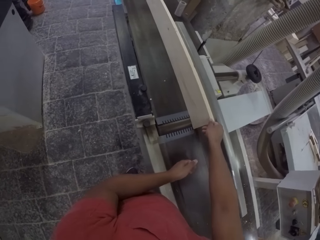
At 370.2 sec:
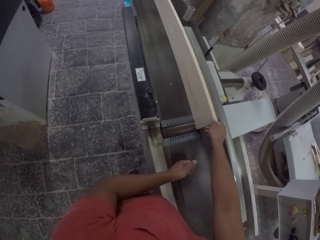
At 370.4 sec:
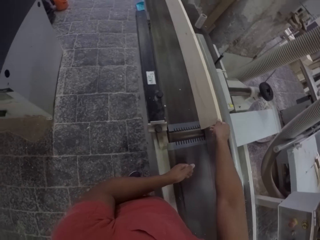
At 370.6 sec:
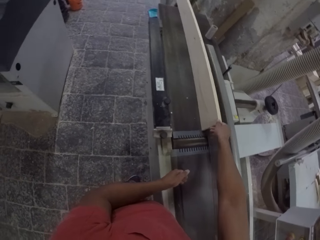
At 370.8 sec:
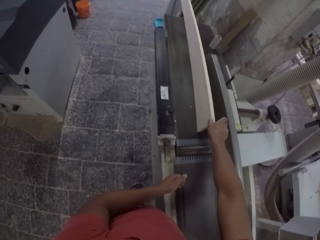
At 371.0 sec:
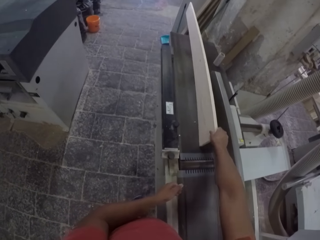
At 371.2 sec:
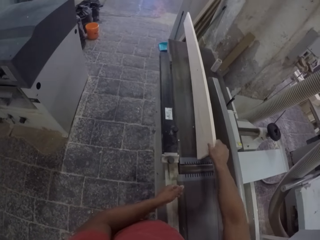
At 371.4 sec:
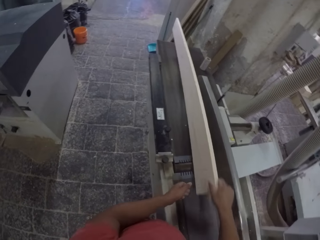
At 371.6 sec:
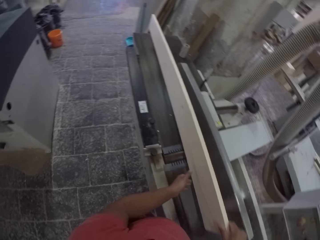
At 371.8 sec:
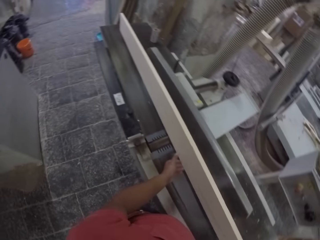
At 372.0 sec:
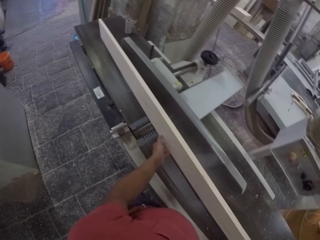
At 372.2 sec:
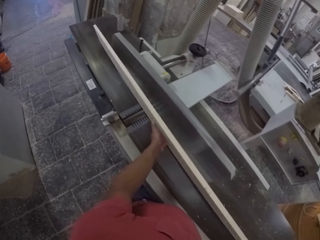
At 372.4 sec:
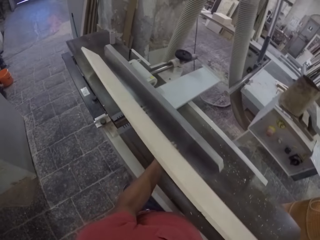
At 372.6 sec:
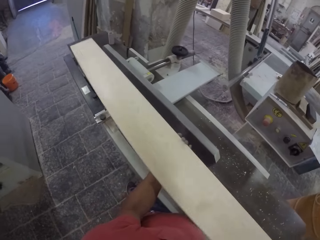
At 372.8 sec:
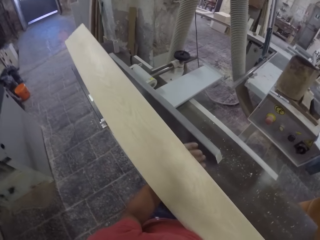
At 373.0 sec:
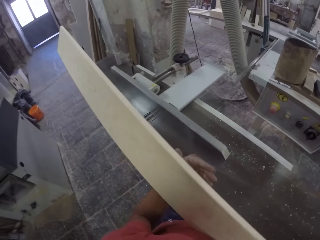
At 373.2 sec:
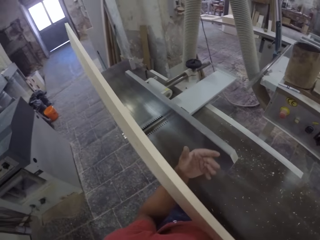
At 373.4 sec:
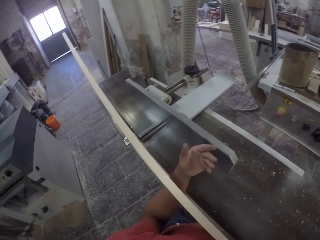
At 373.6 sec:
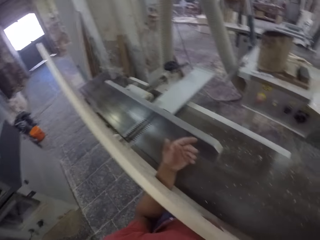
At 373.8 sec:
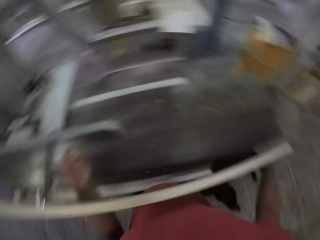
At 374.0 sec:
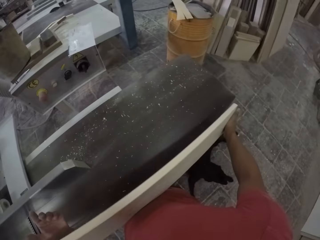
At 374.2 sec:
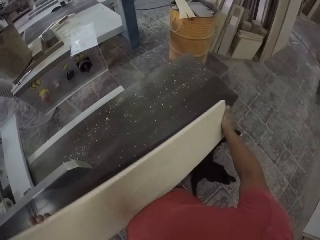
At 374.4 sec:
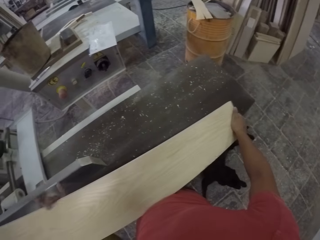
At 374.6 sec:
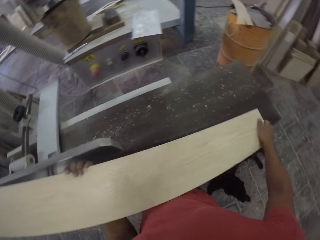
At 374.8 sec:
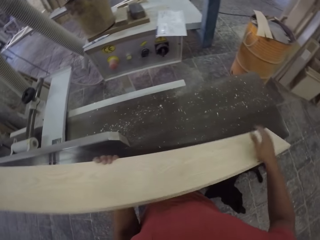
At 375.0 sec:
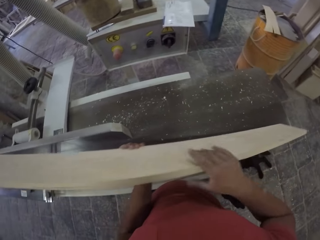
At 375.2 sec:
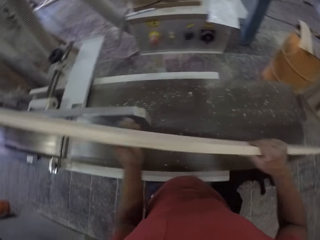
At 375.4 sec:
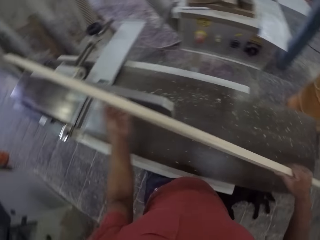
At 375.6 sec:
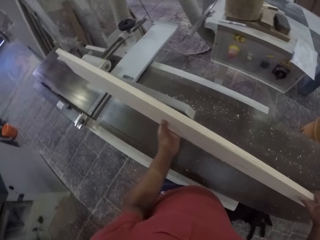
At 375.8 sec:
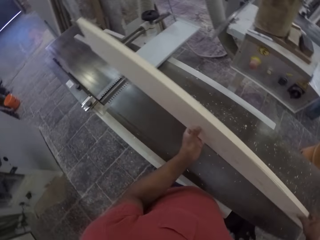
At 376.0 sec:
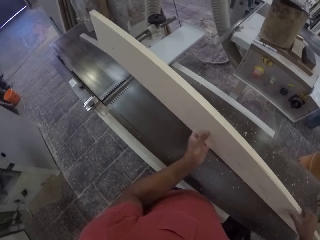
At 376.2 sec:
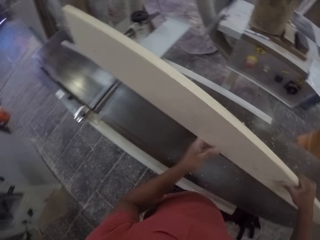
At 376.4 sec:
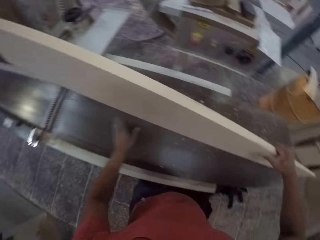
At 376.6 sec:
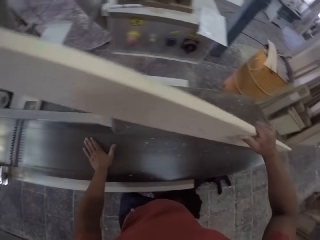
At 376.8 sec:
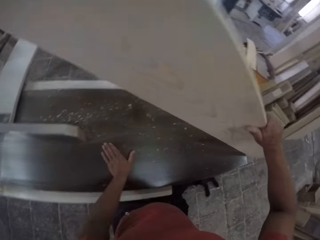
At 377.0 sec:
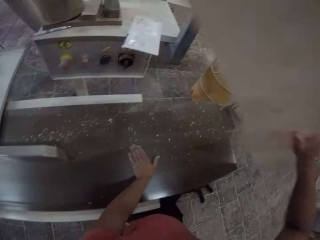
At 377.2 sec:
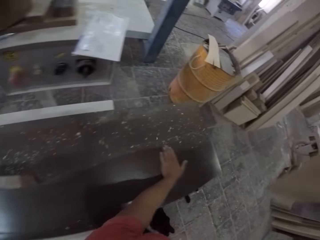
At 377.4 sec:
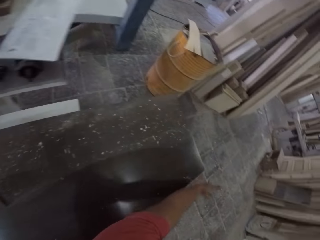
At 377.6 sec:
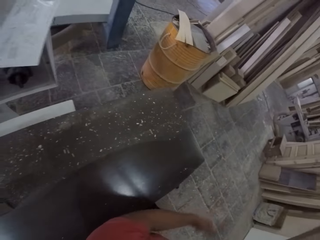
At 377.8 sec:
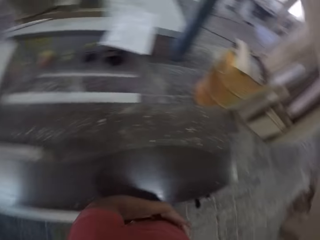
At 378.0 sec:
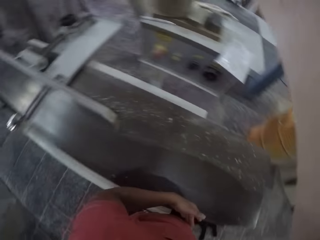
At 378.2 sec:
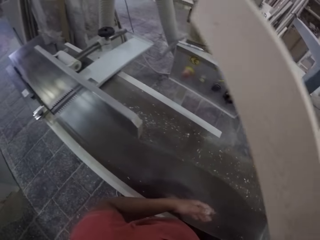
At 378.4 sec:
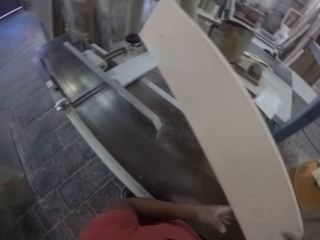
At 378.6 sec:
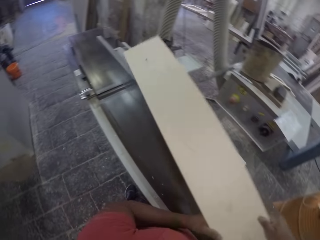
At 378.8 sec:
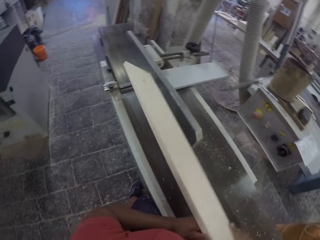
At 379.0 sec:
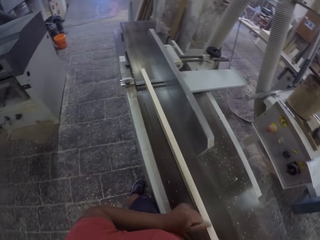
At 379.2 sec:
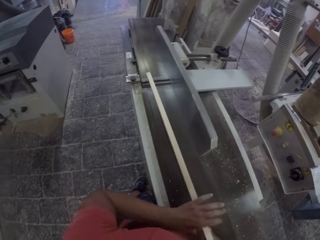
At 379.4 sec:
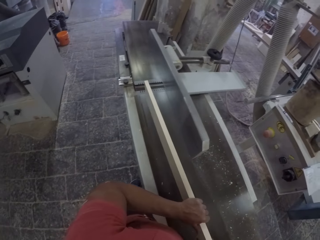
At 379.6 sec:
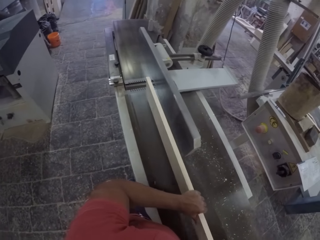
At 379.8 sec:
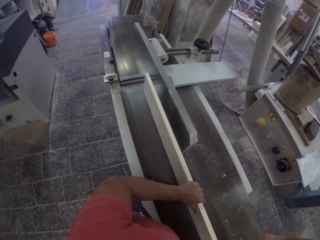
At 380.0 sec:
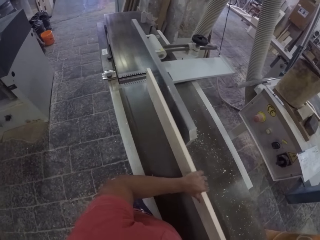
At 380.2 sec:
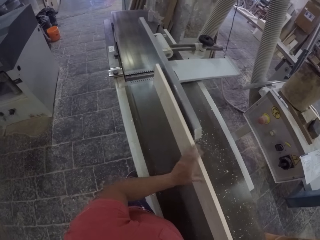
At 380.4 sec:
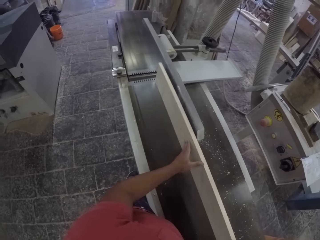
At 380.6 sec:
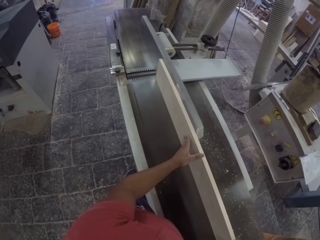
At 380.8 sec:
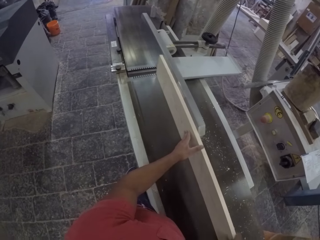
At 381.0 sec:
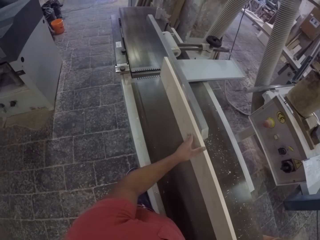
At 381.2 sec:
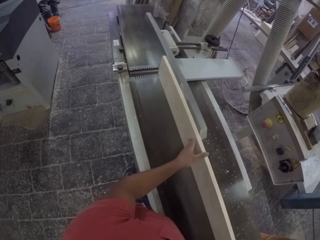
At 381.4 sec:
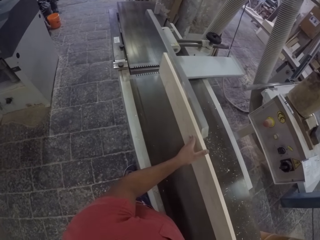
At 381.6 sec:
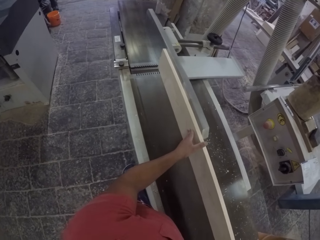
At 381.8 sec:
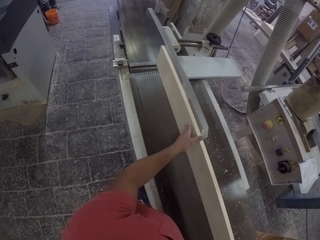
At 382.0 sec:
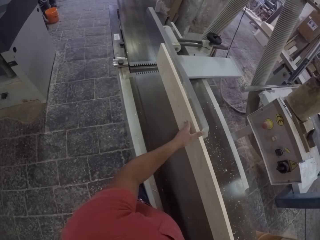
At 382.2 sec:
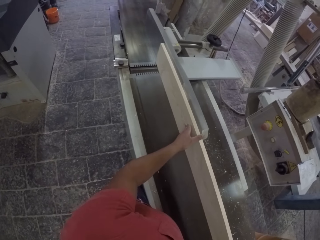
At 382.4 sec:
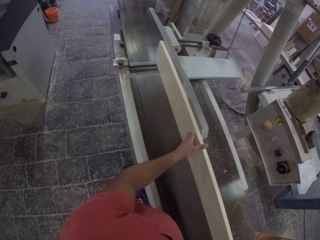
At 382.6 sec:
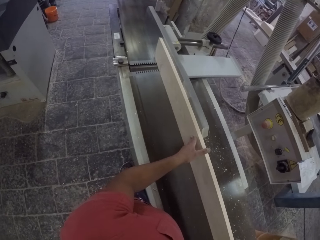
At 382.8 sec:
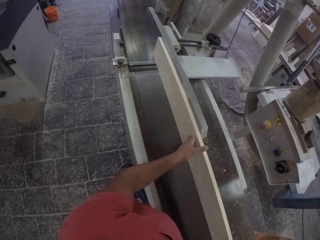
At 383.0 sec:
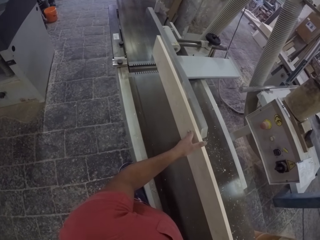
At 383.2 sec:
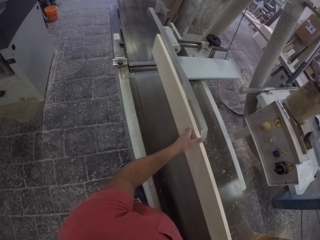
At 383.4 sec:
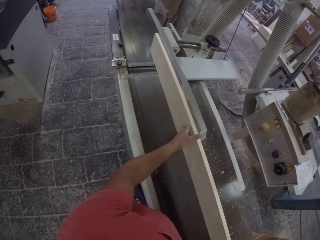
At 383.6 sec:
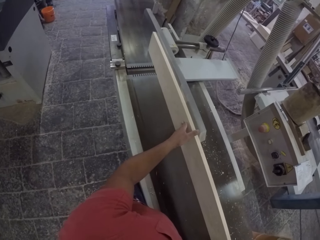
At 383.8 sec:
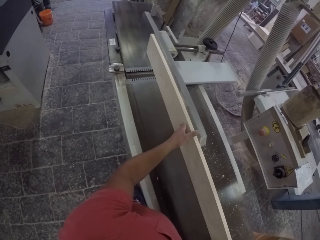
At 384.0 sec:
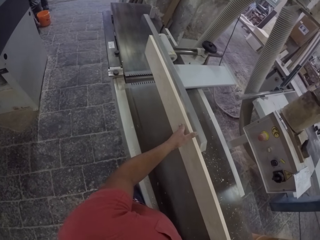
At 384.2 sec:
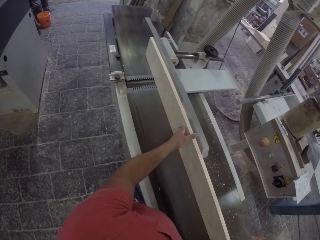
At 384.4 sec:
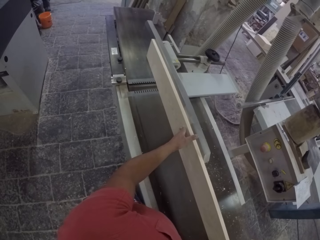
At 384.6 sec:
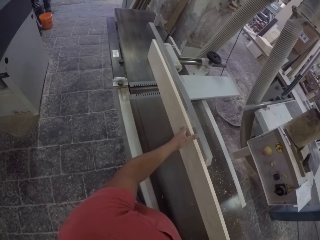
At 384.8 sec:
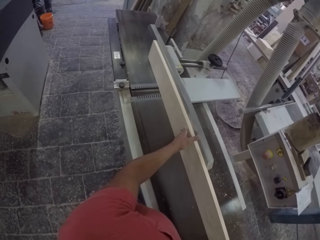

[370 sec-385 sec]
The camera wearer adjusts a piece of wood on a wood cutter. They pick up timber. They hold the piece of wood. They adjust the piece of wood on the wood cutter. They wipe the wood cutter. They adjust the piece of wood on the wood cutter. They slide the timber on the machine. They smoothen the piece of wood on the wood cutter.

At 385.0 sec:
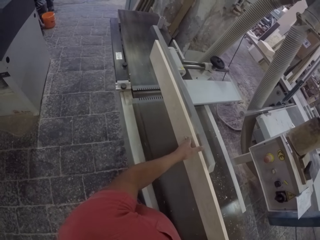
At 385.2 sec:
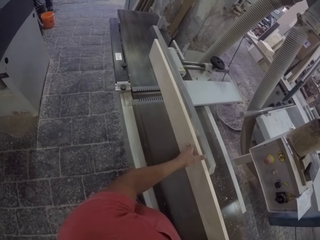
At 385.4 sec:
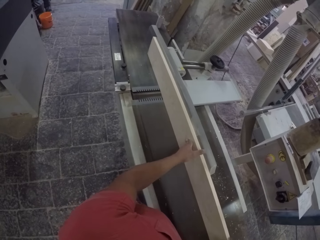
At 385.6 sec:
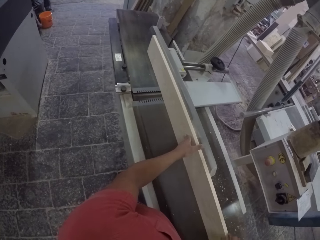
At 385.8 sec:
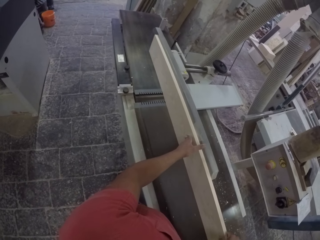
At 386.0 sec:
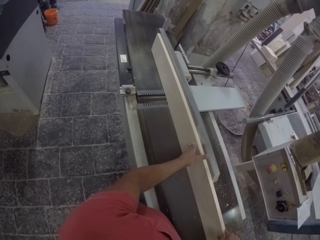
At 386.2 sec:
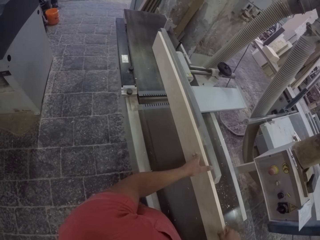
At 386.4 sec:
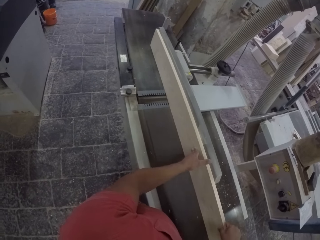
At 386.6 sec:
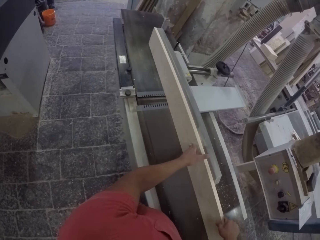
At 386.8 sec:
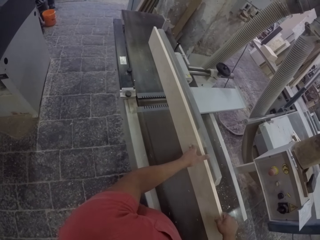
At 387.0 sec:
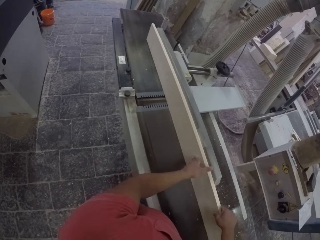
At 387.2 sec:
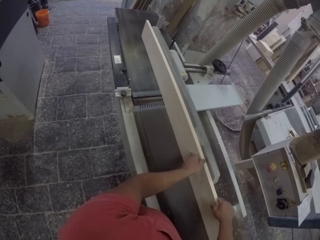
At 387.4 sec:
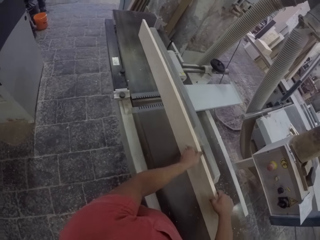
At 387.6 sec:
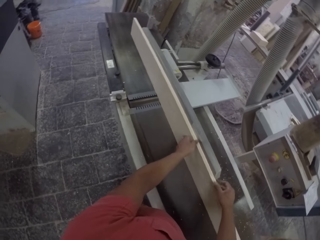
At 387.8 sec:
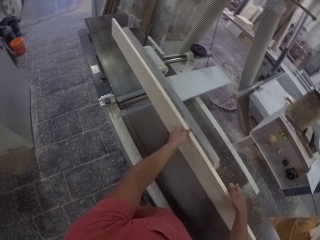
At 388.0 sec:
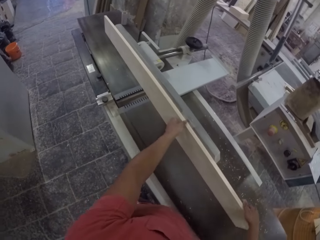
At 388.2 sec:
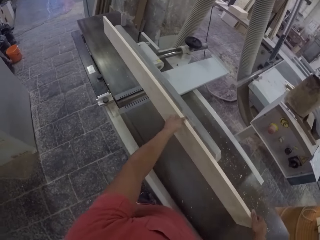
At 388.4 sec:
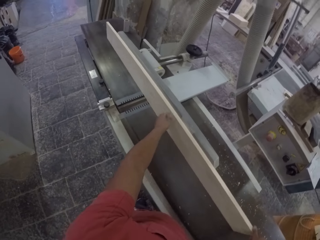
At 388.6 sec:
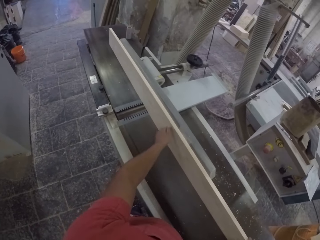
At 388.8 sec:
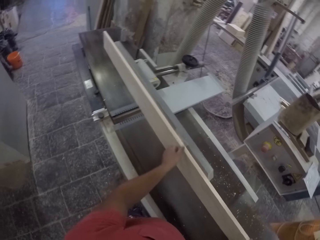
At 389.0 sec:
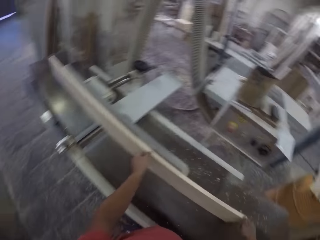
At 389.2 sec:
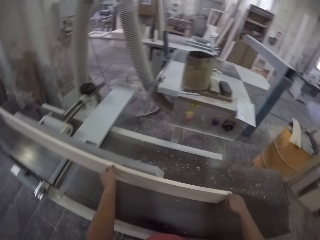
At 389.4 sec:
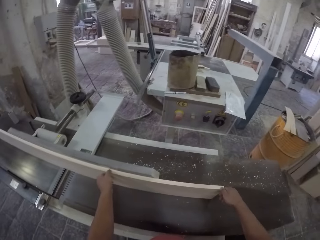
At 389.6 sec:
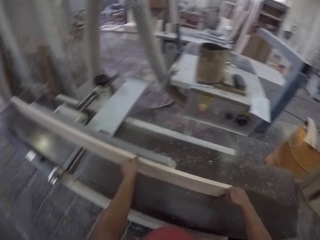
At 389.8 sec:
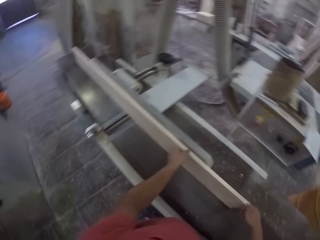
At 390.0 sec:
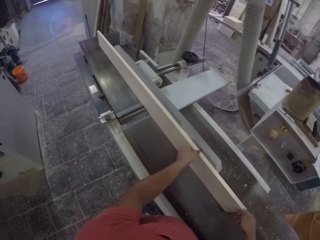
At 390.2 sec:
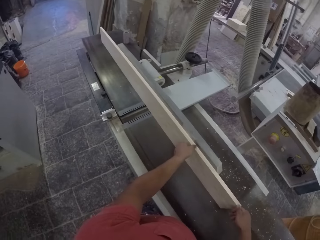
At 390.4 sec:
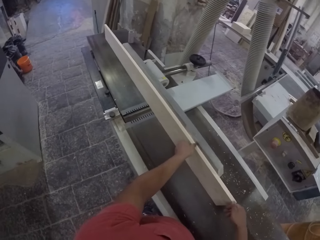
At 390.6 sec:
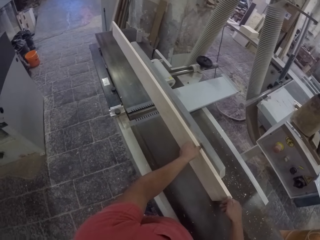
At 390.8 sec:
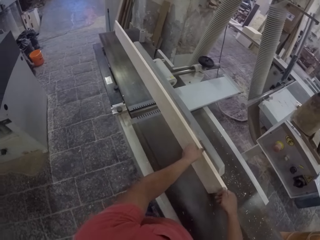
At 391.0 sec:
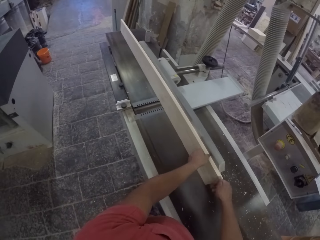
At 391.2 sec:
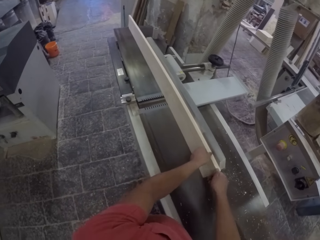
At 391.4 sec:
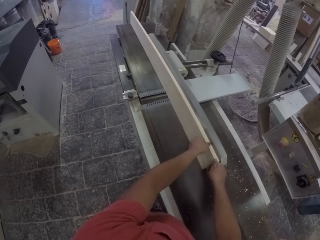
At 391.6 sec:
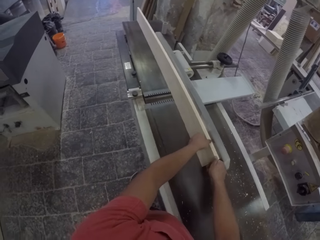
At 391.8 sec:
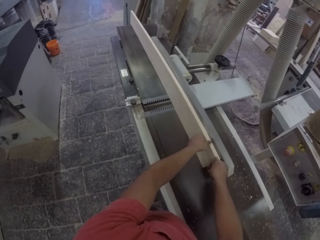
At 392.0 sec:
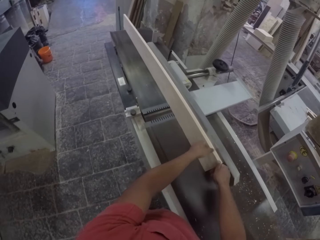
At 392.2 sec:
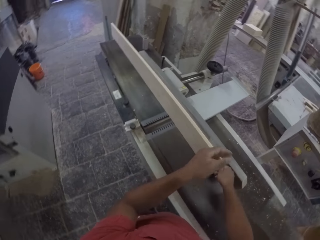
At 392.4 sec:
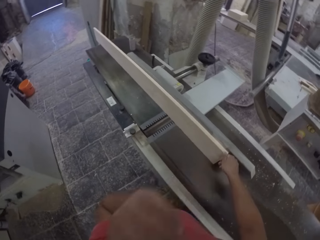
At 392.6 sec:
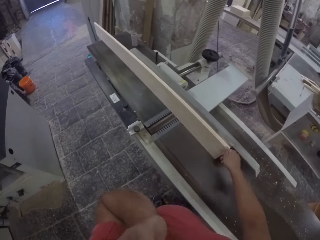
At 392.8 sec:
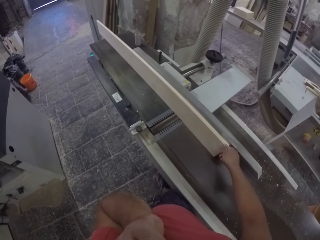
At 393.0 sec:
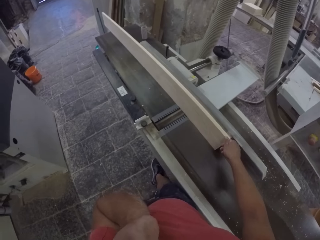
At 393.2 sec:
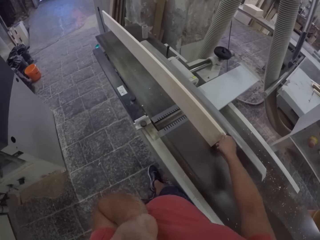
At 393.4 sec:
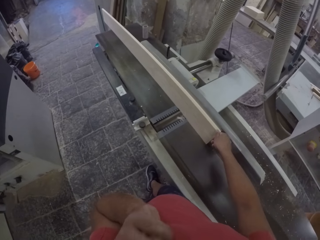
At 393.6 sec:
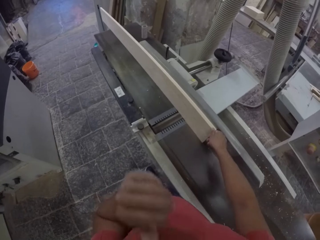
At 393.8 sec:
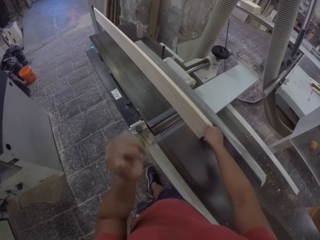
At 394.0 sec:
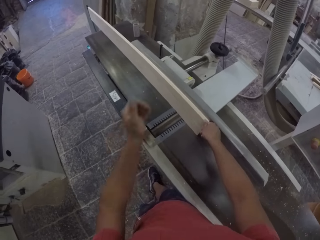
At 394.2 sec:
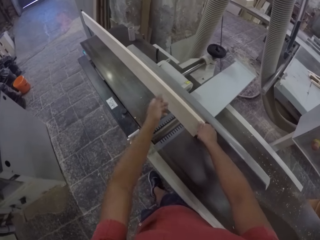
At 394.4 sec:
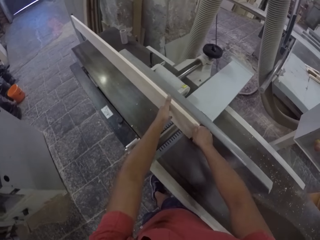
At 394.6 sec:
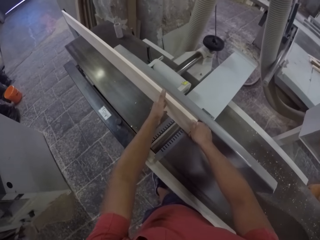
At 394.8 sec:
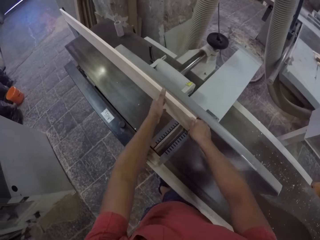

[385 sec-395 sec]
The camera wearer rubs his nose. He smoothens a piece of wood on a wood cutter.
